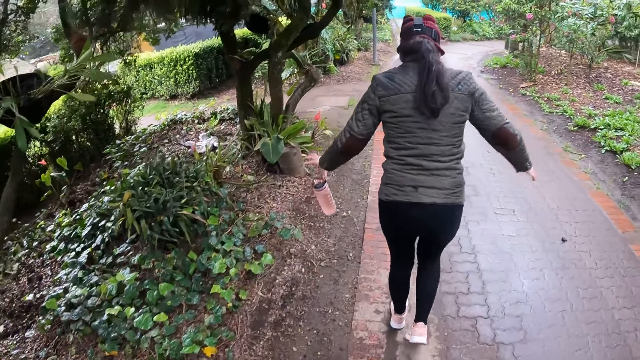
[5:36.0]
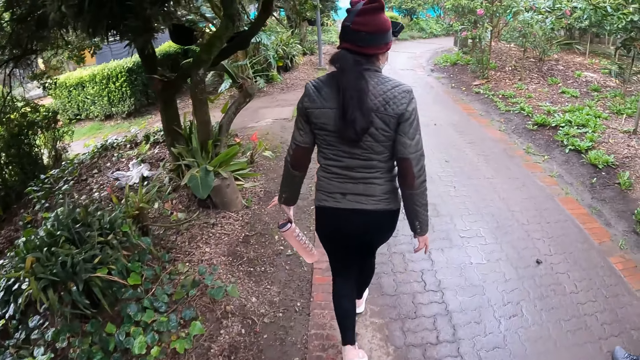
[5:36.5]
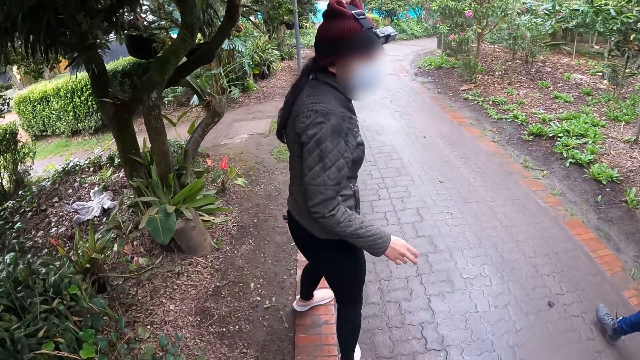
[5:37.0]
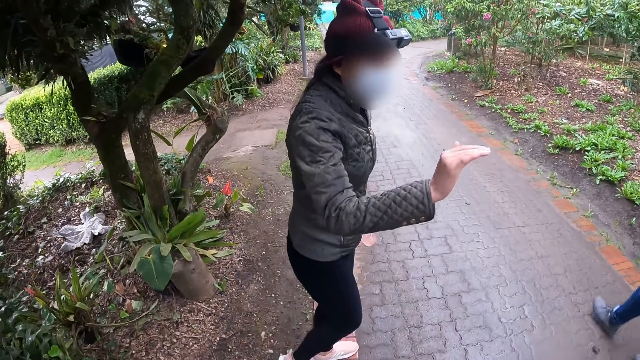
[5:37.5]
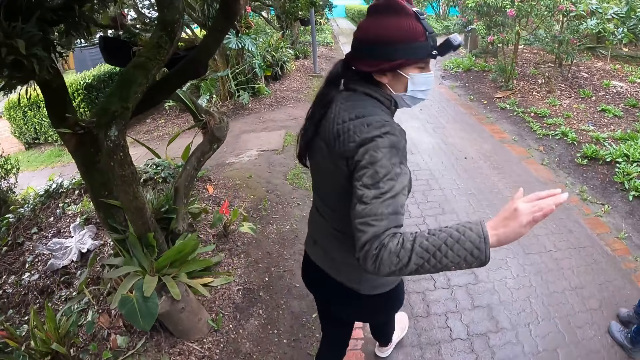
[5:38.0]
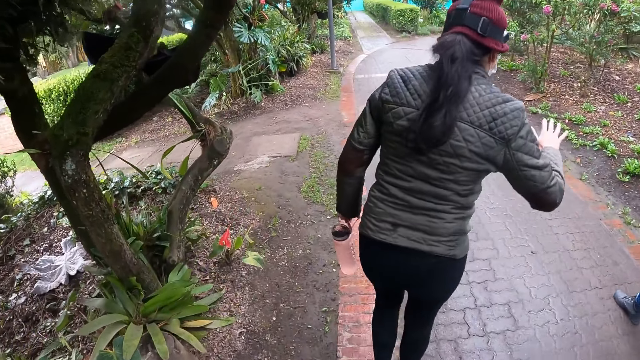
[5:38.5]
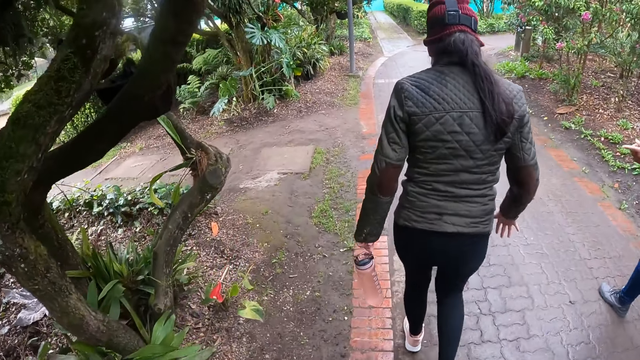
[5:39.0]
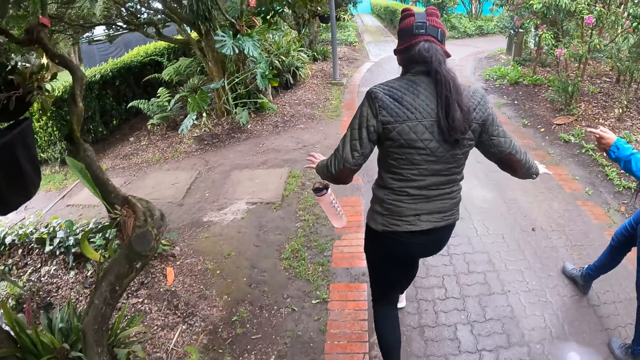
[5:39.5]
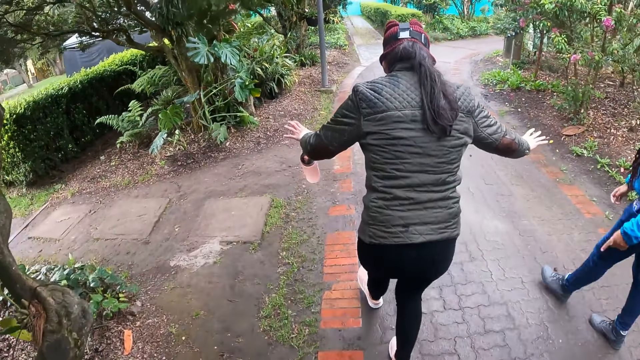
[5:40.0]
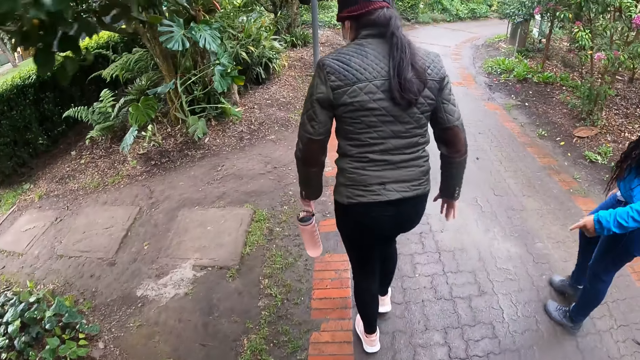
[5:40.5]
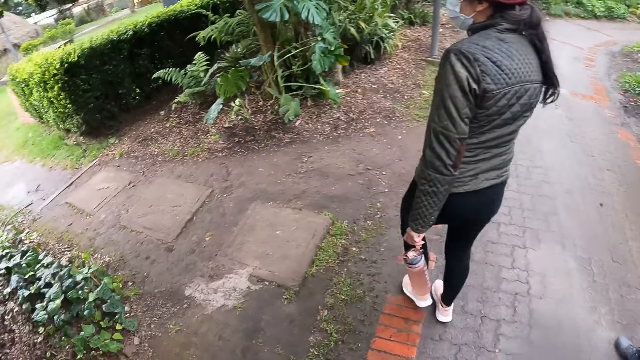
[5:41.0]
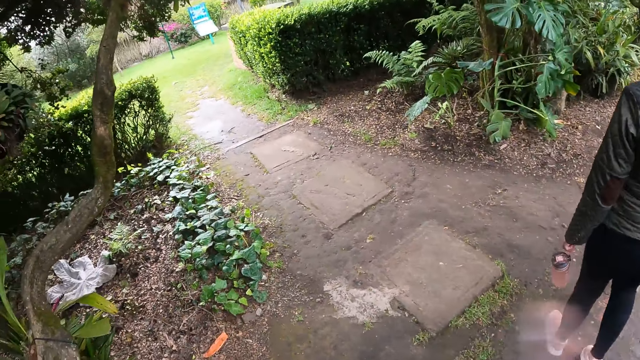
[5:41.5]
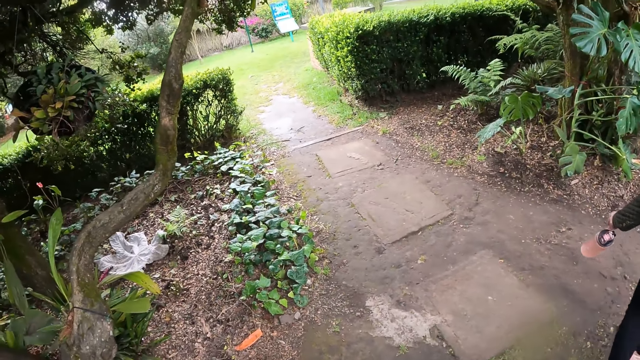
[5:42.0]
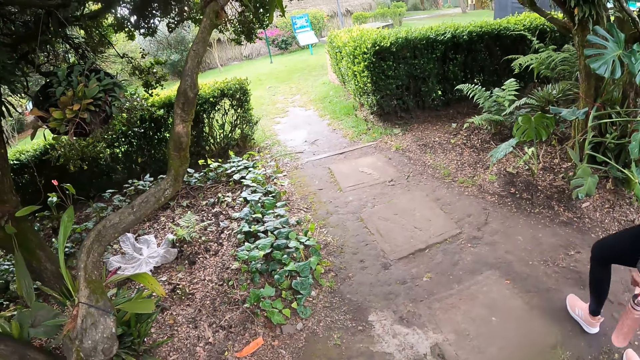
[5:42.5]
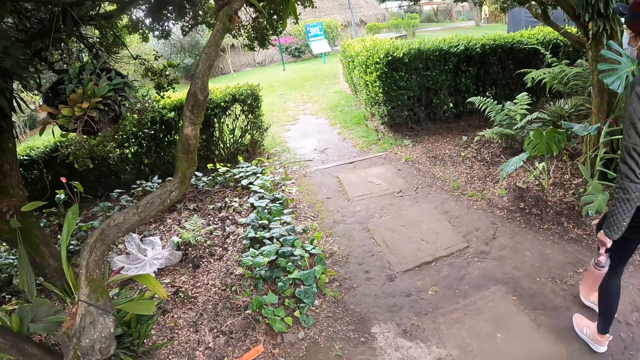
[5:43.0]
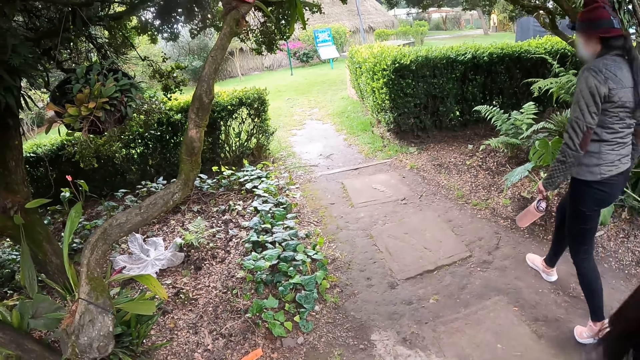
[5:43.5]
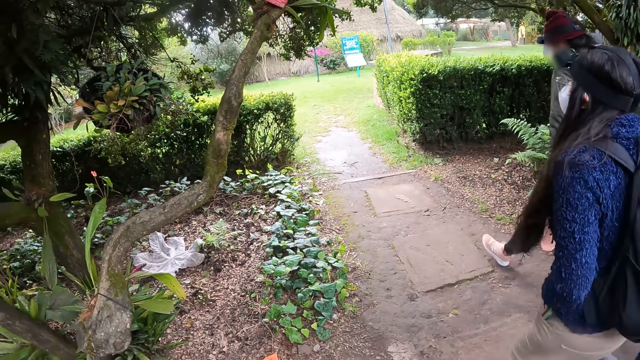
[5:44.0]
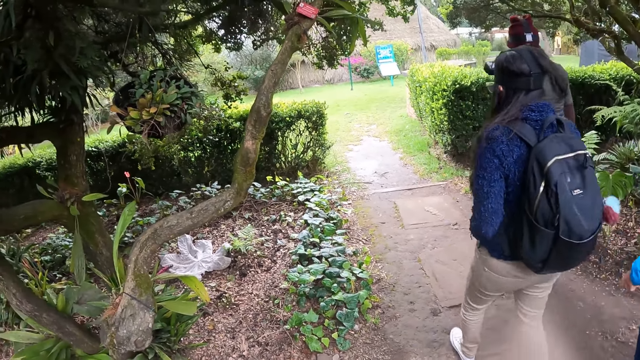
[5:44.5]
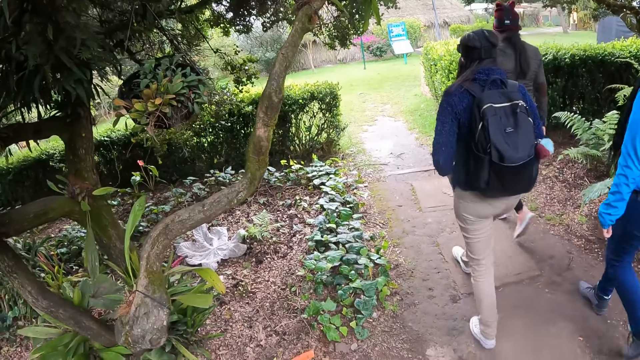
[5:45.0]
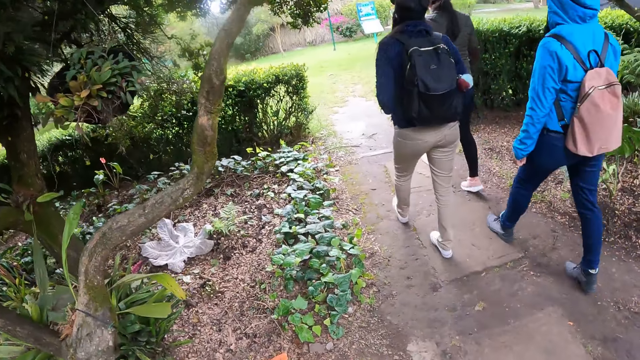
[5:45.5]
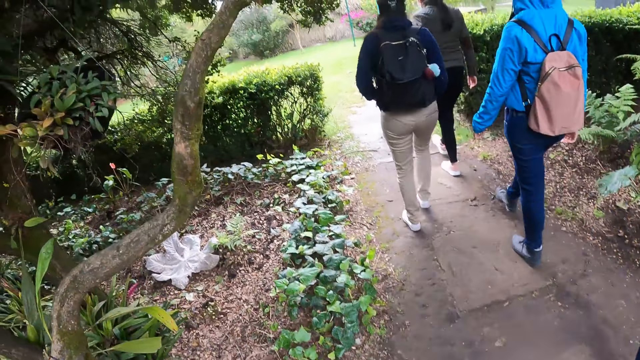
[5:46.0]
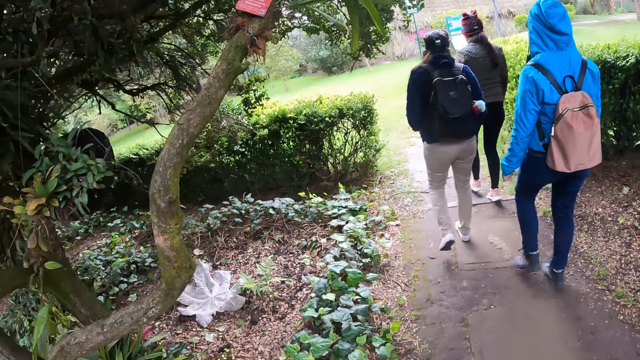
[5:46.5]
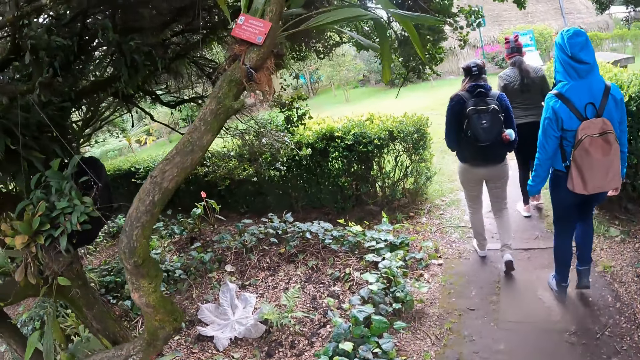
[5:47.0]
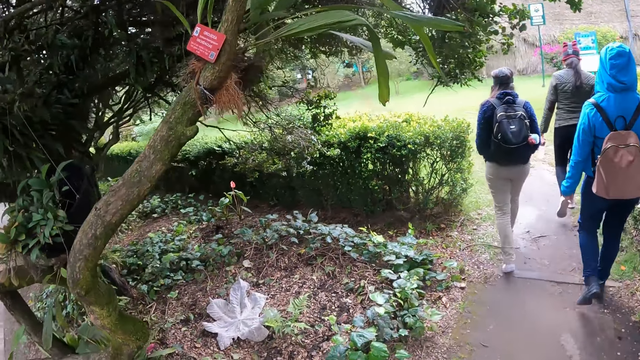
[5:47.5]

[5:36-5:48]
A woman interacts with another woman.

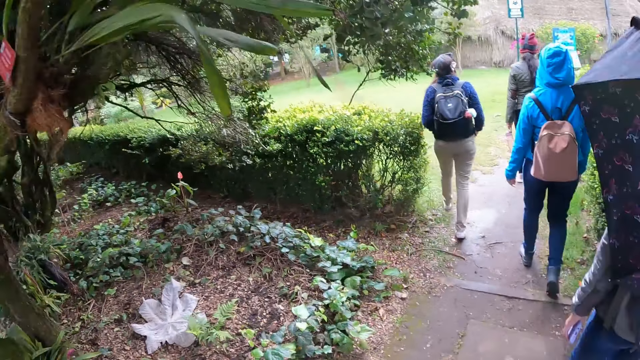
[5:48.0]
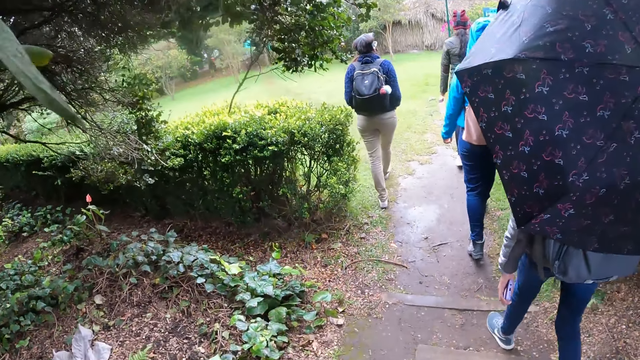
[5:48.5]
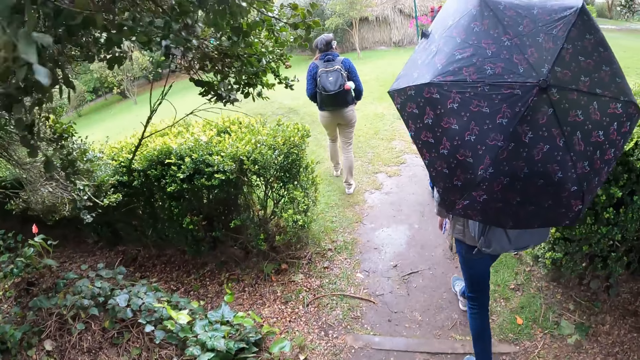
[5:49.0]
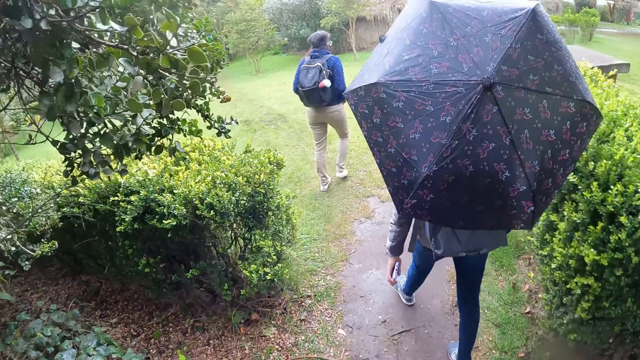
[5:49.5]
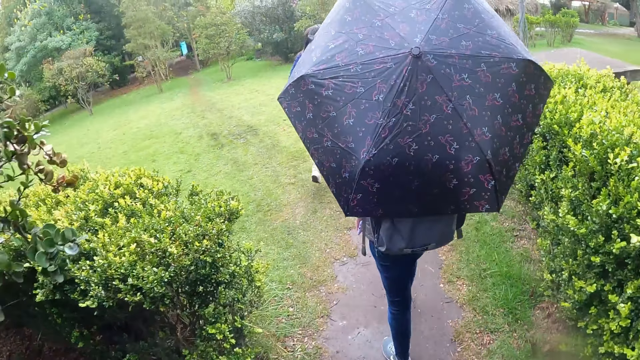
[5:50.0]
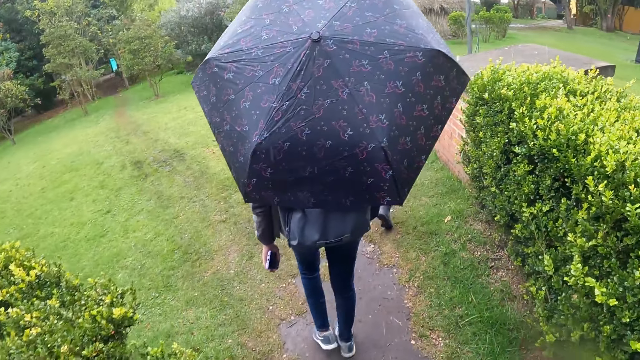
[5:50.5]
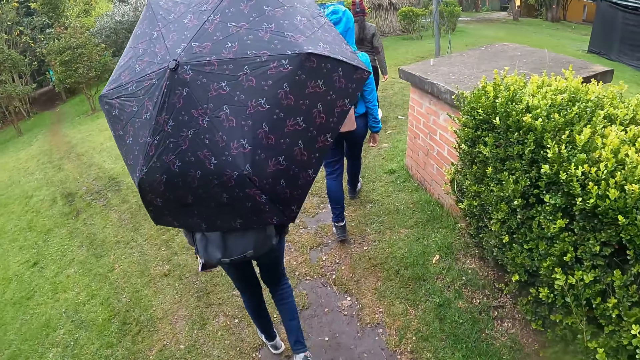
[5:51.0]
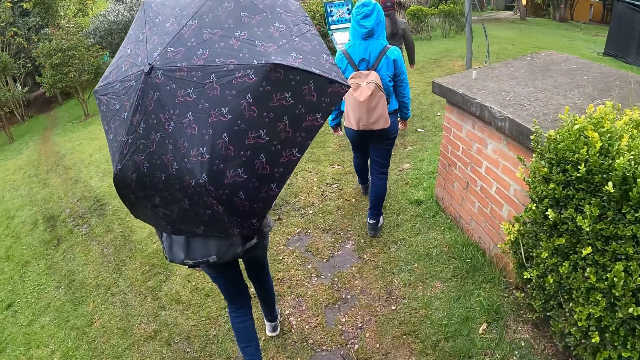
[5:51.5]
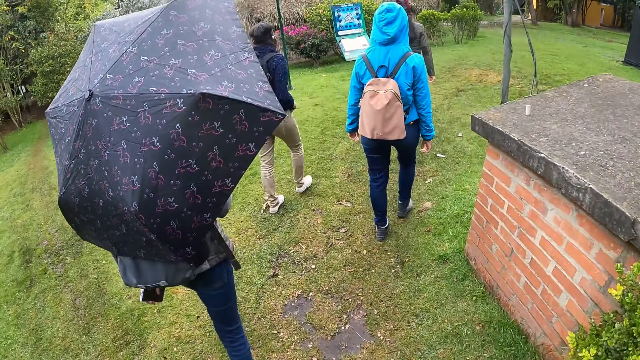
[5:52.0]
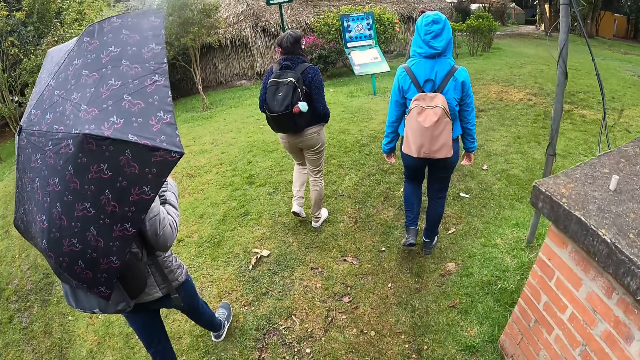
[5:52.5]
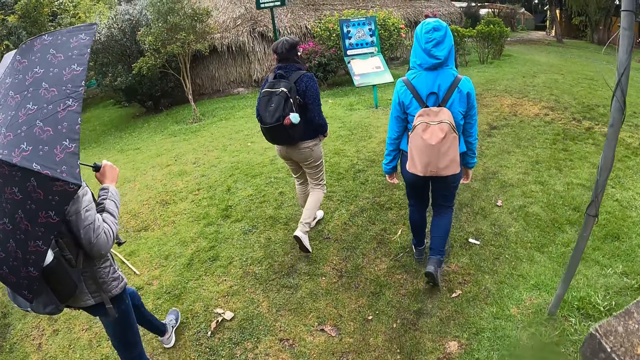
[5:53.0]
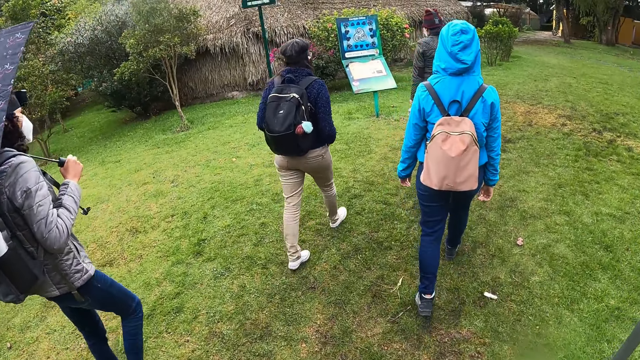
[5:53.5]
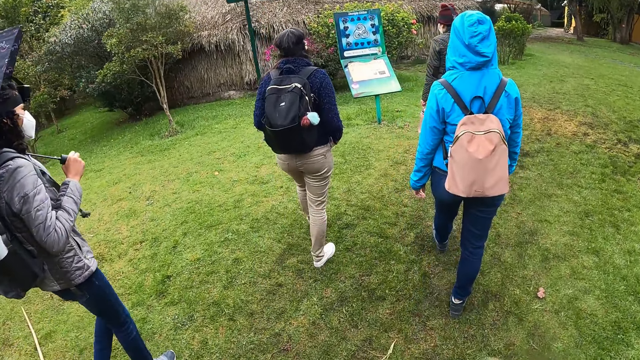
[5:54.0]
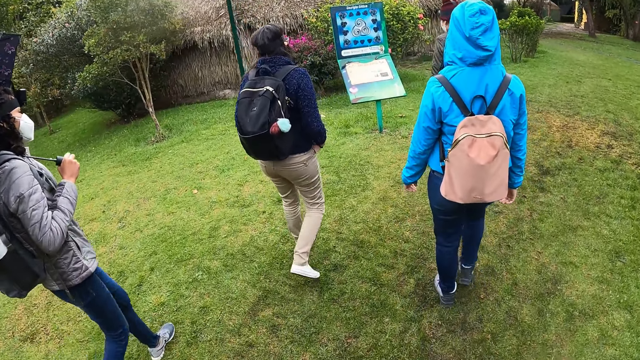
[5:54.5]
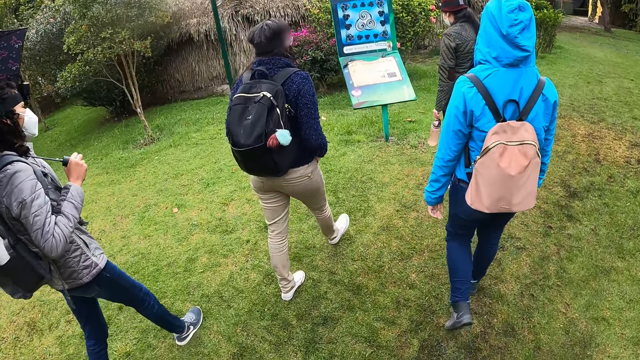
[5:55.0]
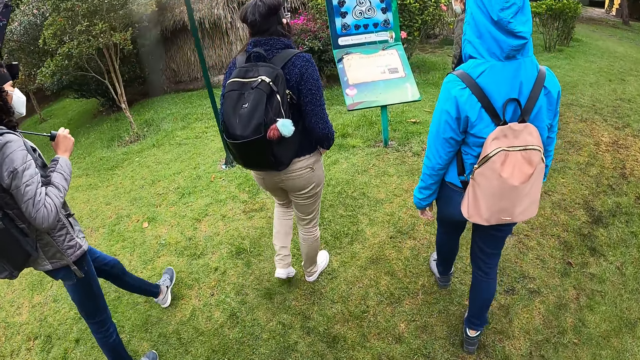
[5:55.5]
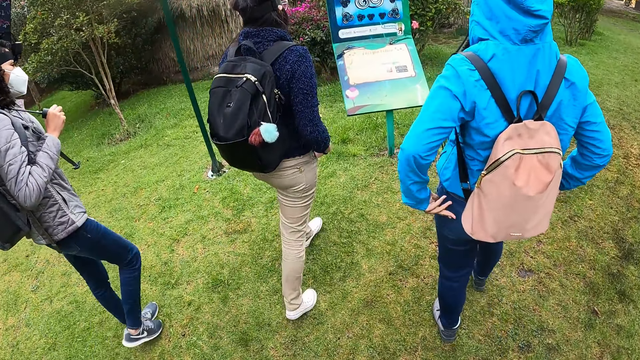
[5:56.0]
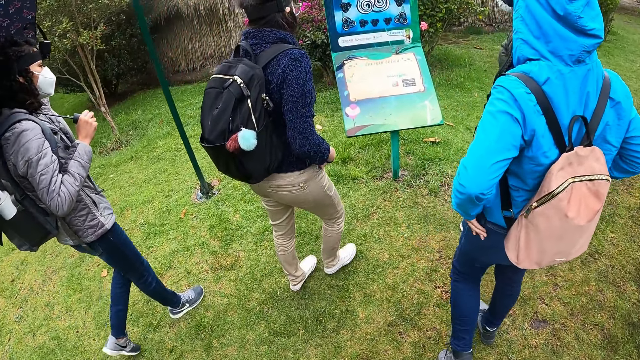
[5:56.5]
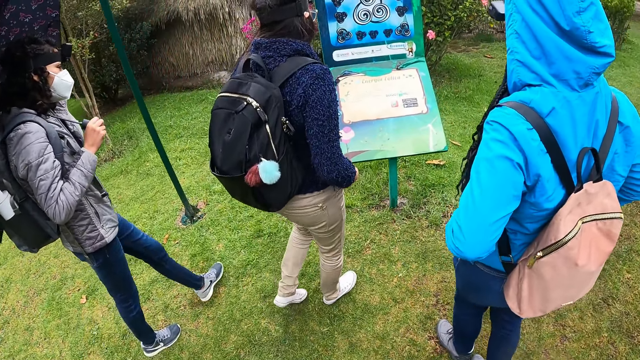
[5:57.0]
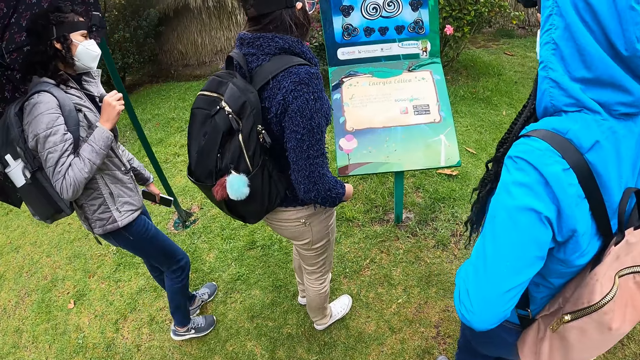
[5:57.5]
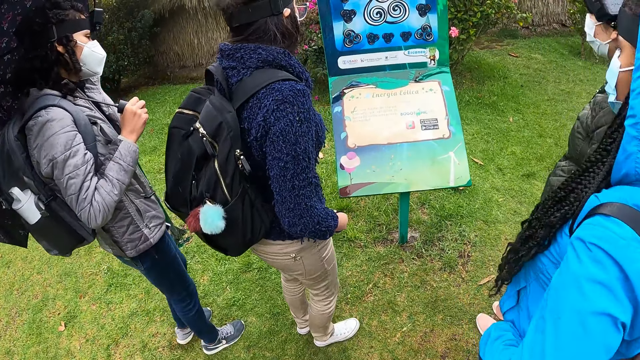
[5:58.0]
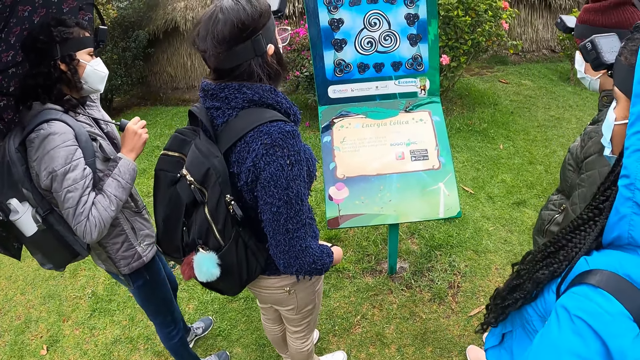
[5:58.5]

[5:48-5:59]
The camera wearer walks on the grass. They stop by a display board with the four women.
